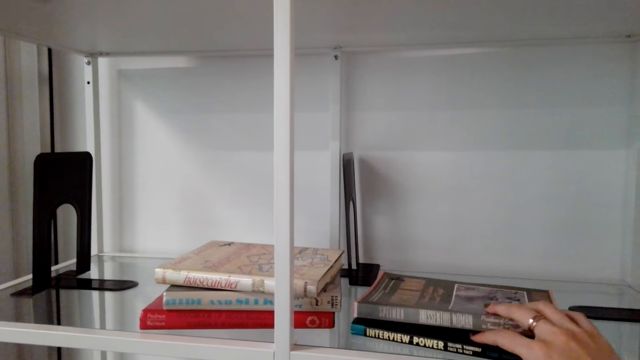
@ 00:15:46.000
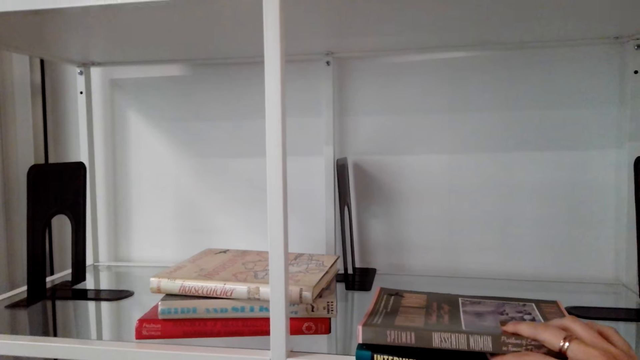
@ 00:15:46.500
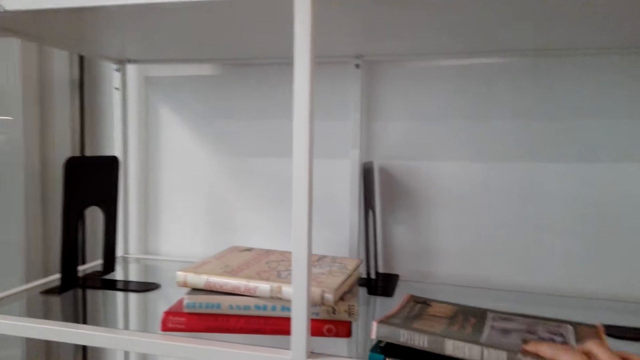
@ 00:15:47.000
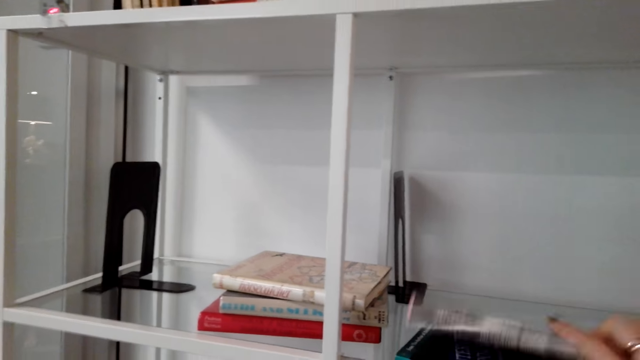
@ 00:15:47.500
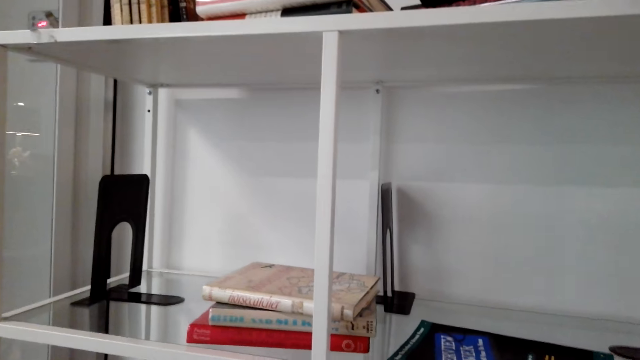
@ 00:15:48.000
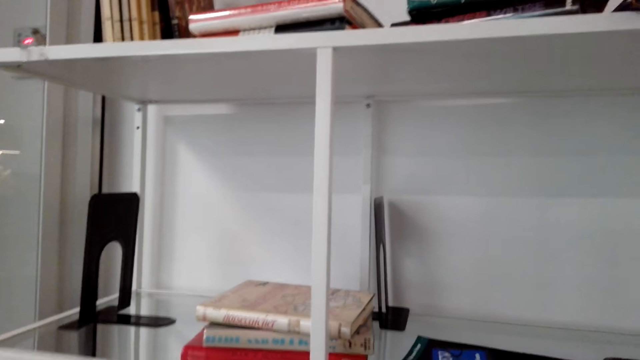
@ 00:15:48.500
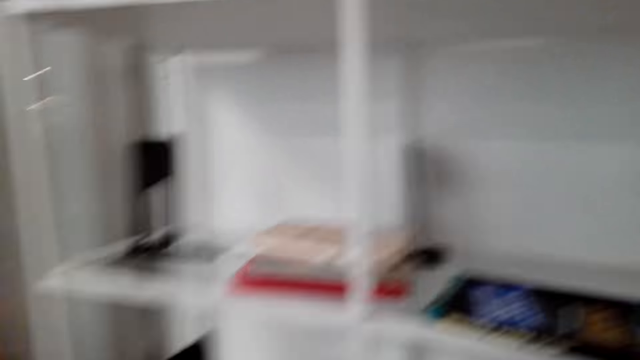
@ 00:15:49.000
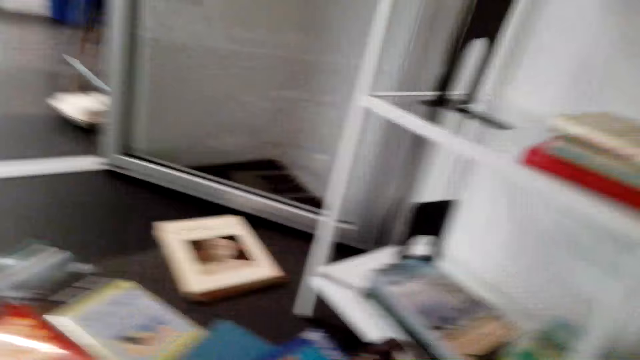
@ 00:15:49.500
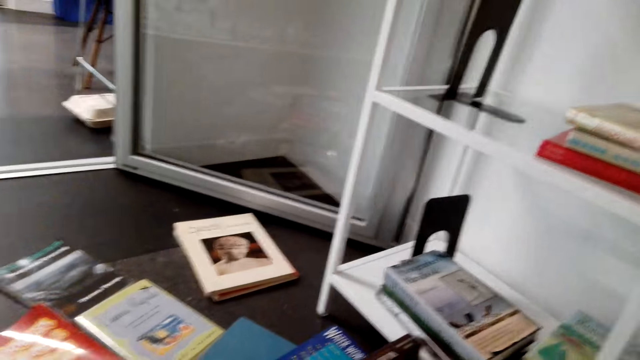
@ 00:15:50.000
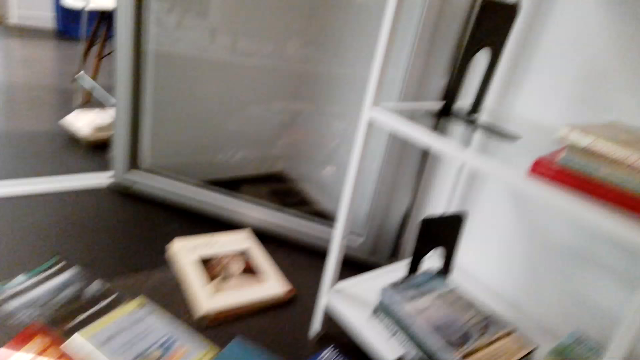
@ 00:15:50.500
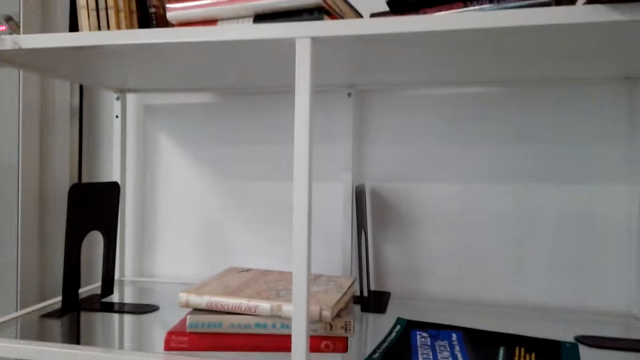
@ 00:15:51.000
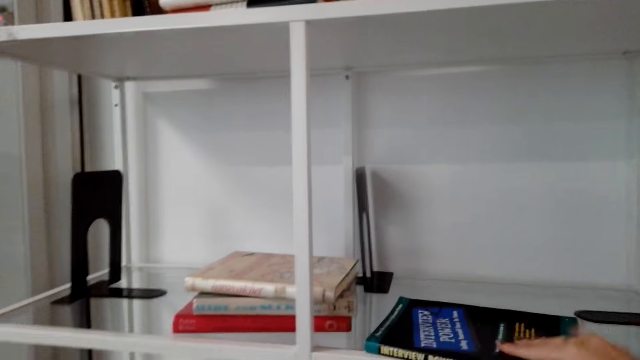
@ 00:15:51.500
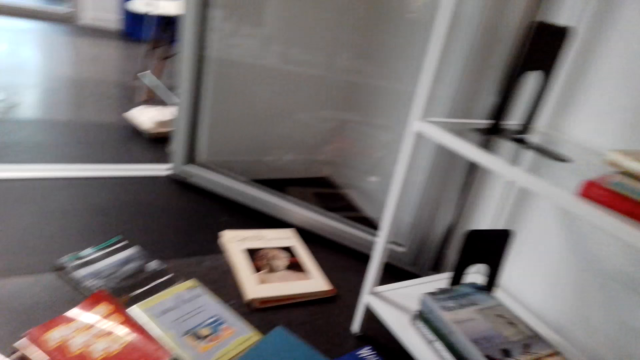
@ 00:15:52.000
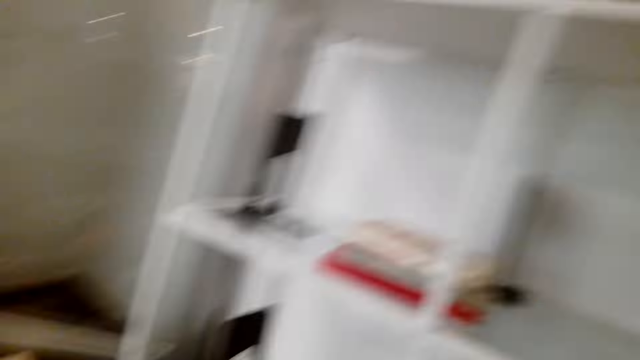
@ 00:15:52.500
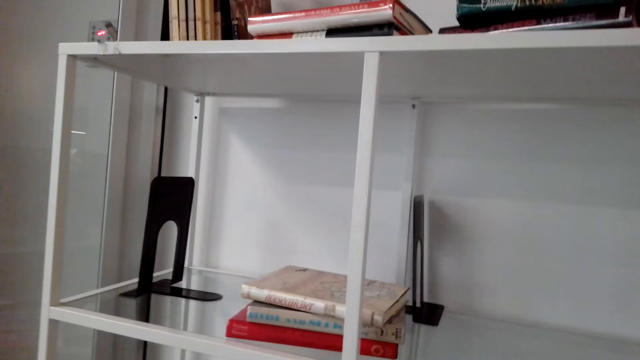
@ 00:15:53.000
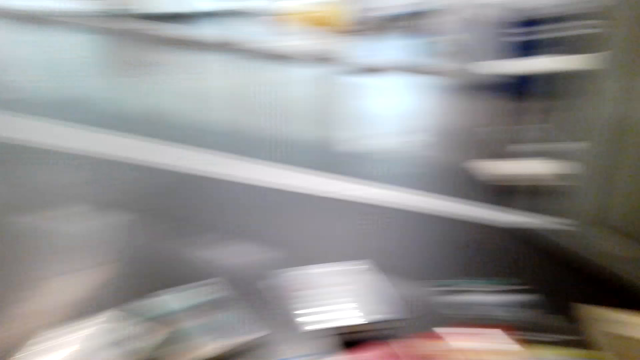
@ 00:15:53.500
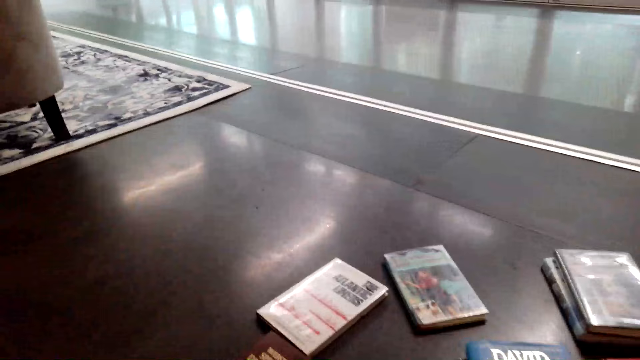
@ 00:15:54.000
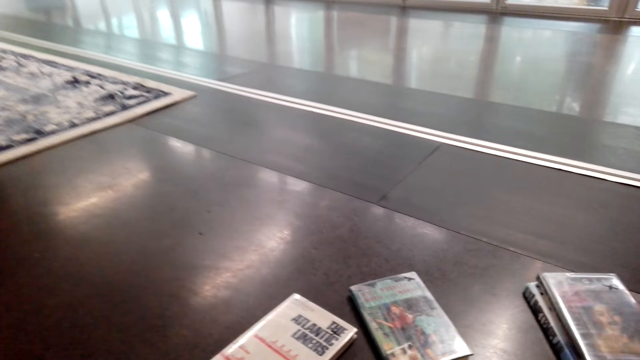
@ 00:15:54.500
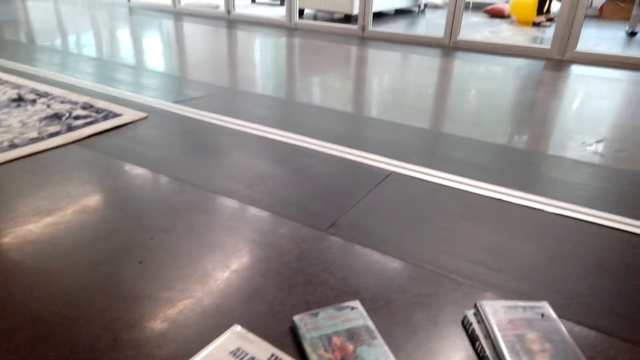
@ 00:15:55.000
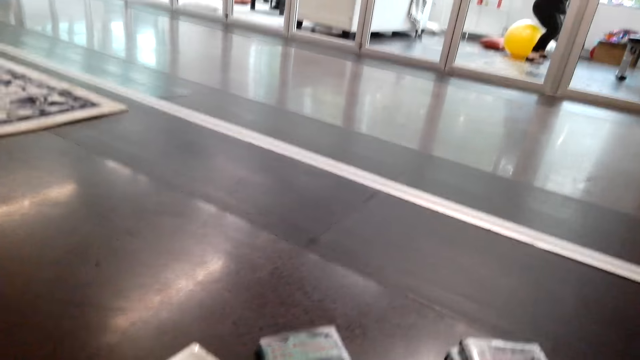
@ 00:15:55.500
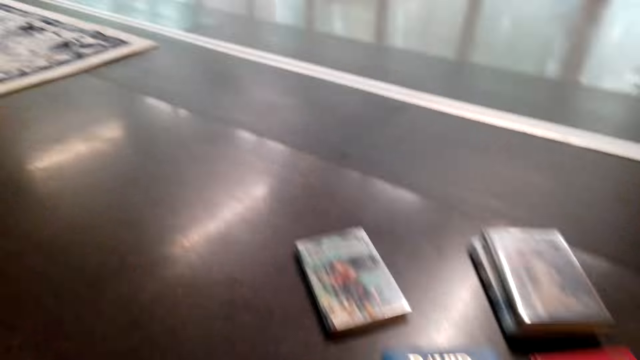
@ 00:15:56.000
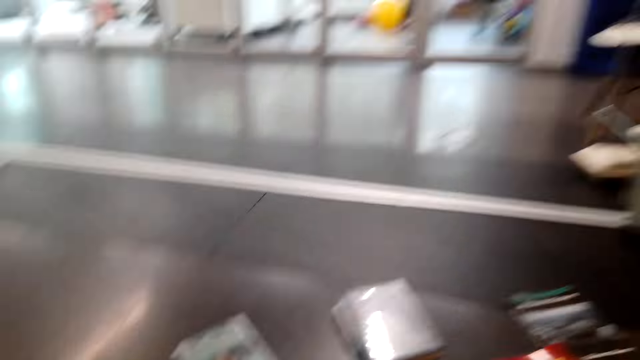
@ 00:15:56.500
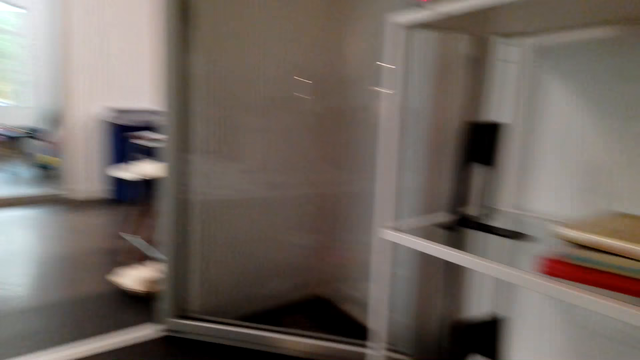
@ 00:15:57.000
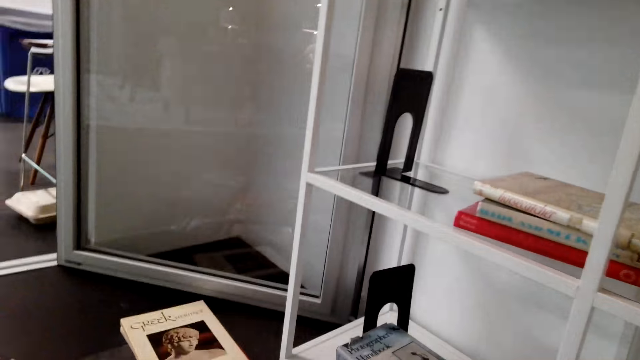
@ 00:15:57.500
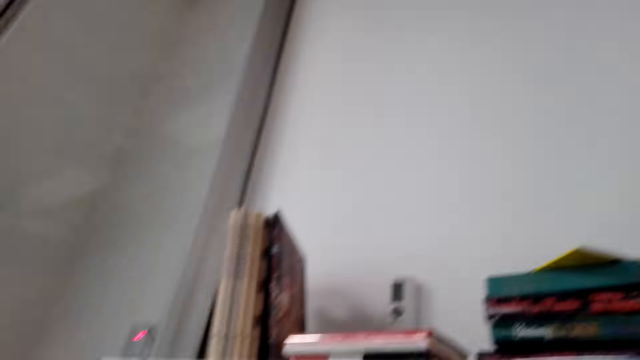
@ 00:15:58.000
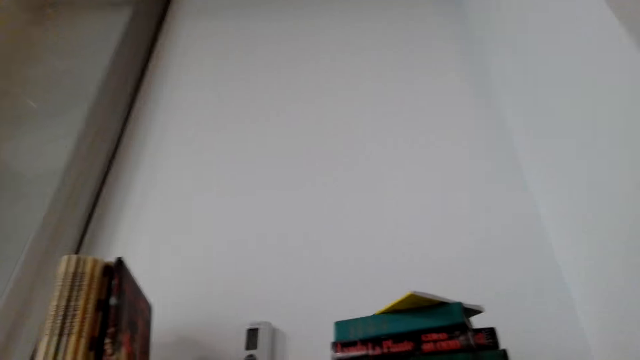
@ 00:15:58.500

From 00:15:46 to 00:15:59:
The camera wearer picks up the book in the bookshelf. They look around the shelf. They pick up the book from the shelf. They look around. They pick up the book from the floor. They look around.

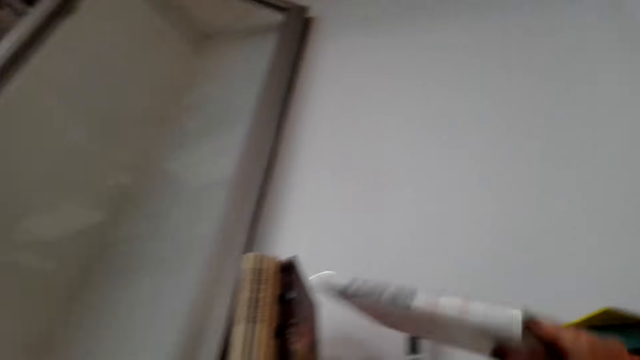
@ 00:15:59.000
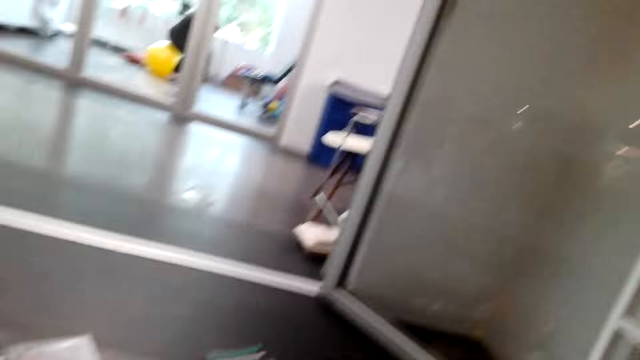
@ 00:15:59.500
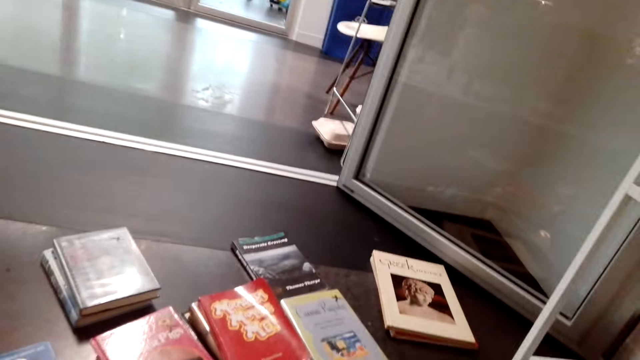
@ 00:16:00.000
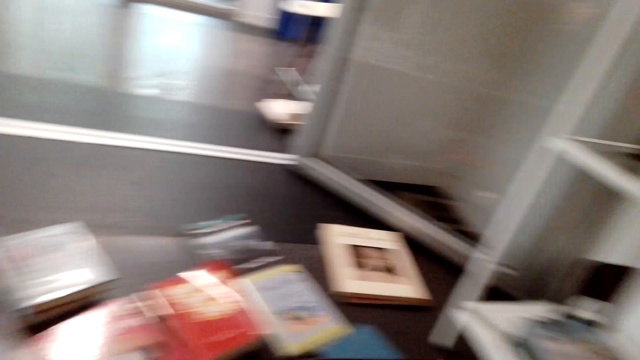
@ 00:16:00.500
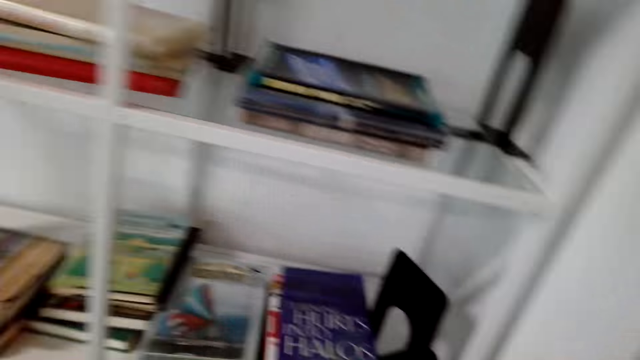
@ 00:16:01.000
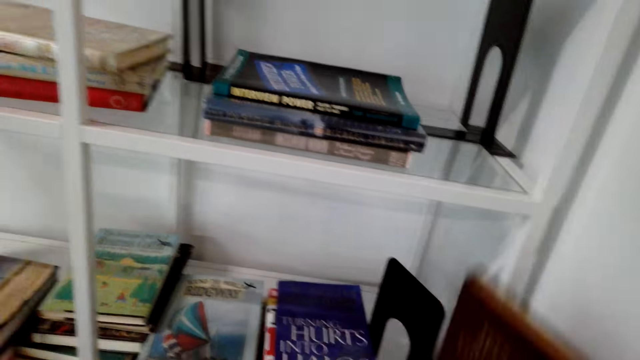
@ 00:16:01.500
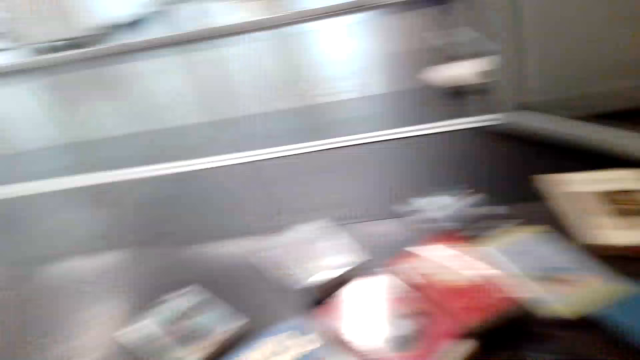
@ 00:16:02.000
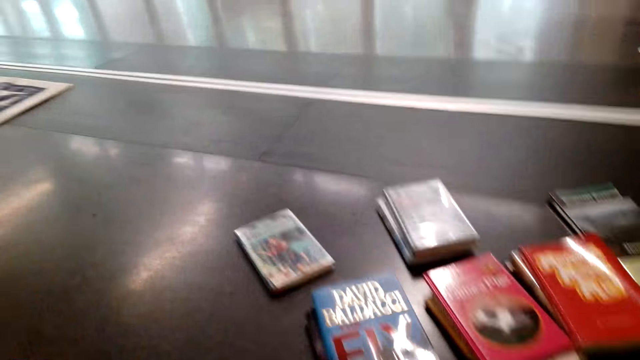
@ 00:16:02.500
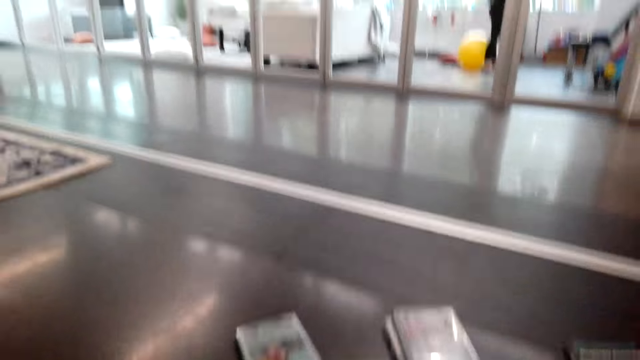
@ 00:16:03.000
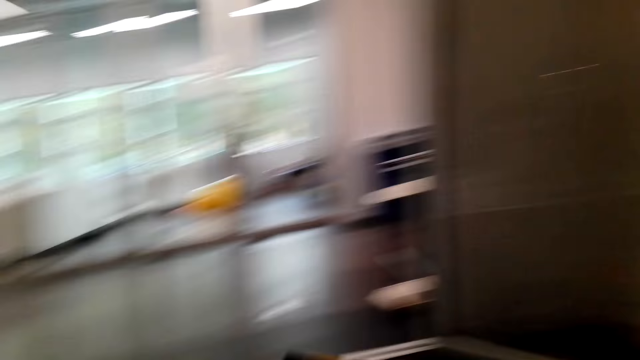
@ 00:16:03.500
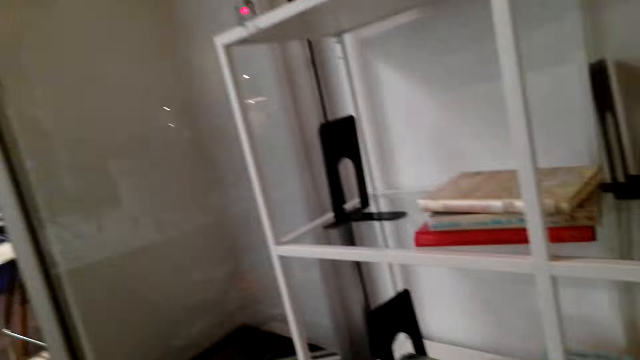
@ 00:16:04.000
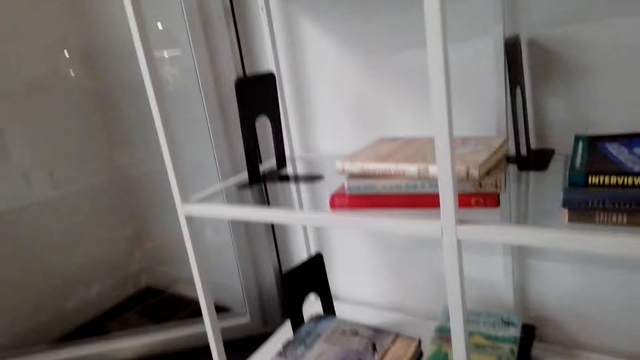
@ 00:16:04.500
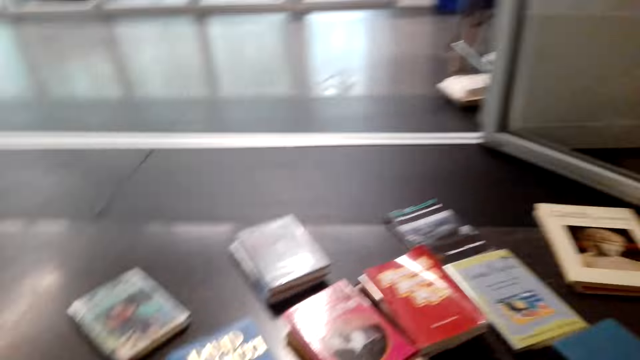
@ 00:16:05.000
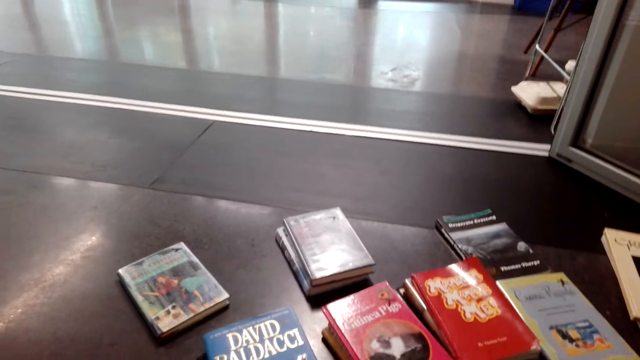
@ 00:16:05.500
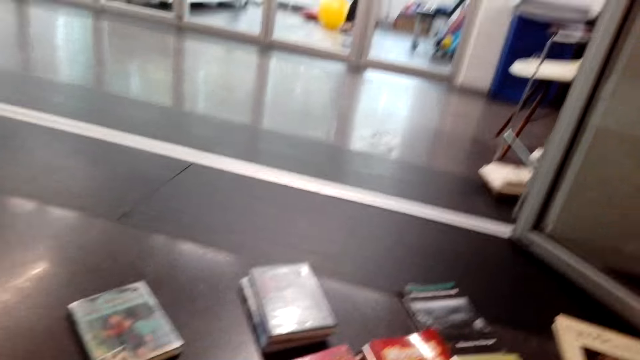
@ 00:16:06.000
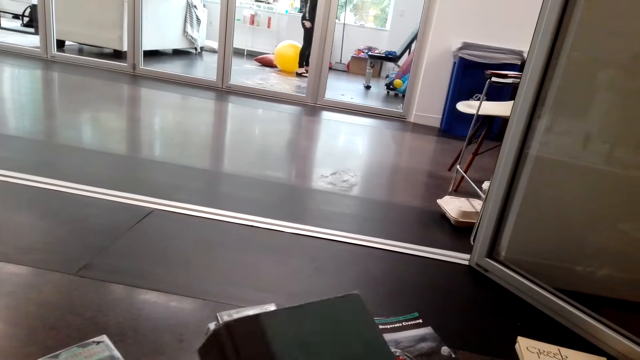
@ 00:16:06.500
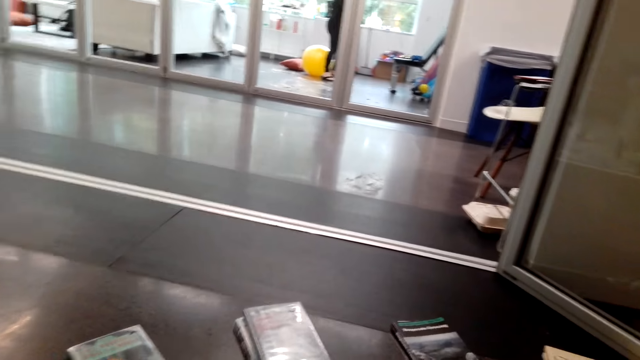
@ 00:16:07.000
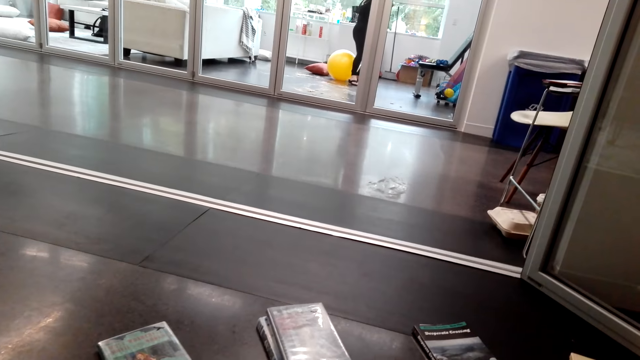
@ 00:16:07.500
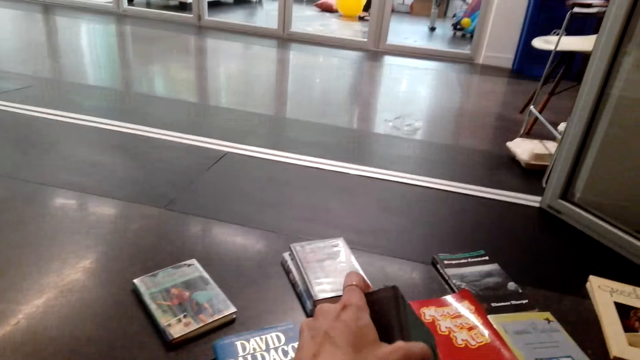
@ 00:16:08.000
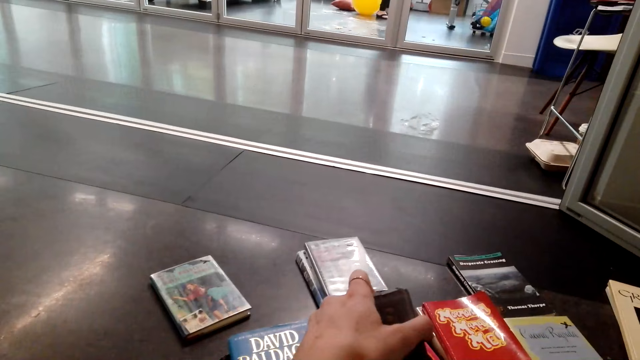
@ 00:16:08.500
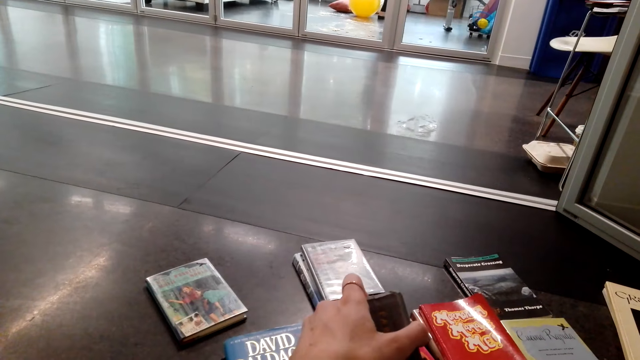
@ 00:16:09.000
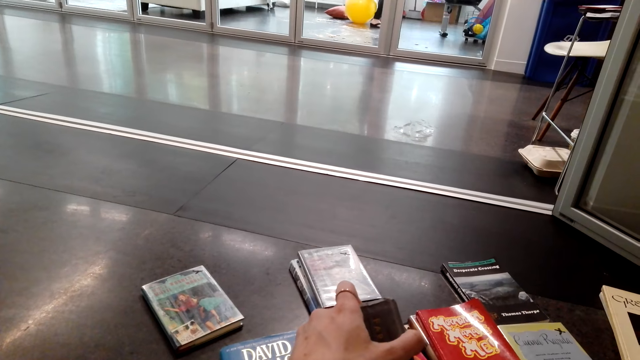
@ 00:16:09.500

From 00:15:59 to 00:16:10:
The camera wearer puts the book on the shelf. She holds the book with her right hand. She looks around the books on the floor. She holds the book with her hands.
